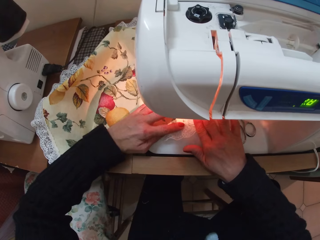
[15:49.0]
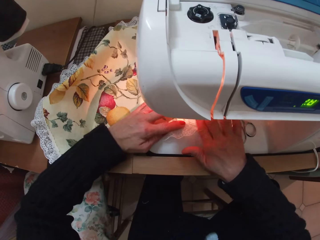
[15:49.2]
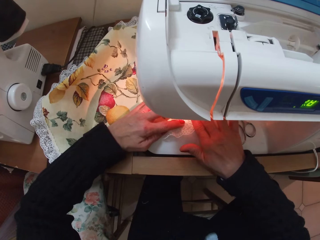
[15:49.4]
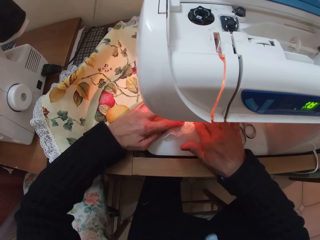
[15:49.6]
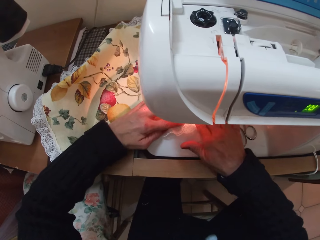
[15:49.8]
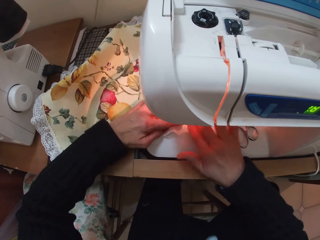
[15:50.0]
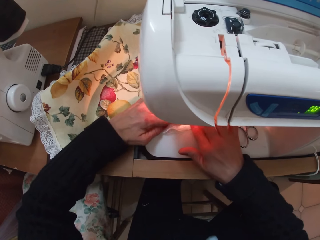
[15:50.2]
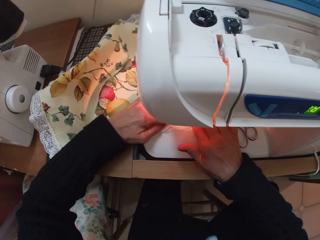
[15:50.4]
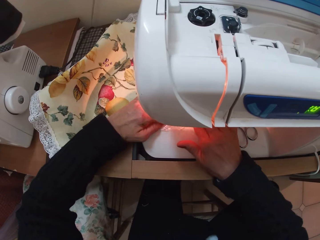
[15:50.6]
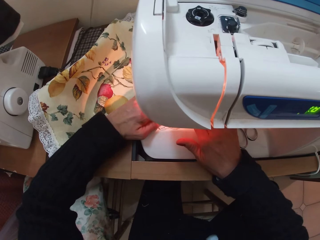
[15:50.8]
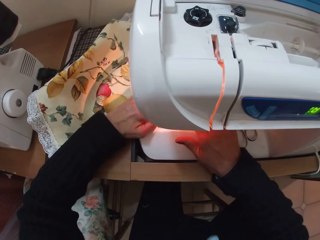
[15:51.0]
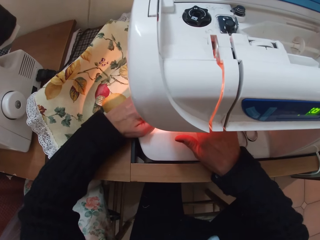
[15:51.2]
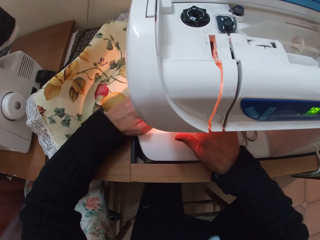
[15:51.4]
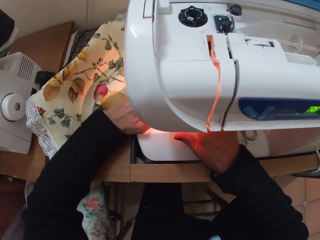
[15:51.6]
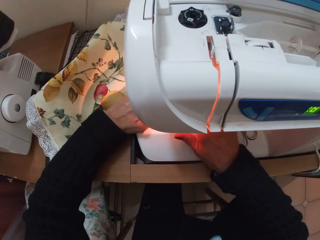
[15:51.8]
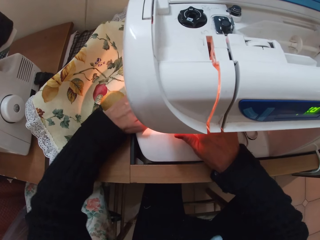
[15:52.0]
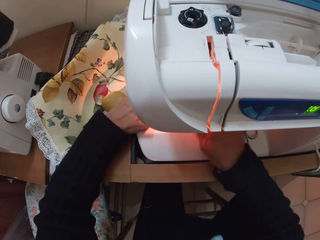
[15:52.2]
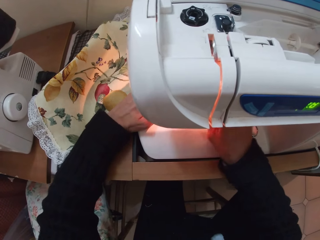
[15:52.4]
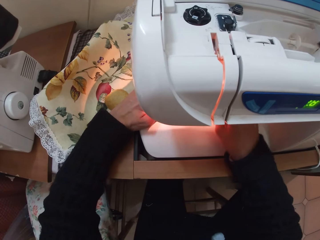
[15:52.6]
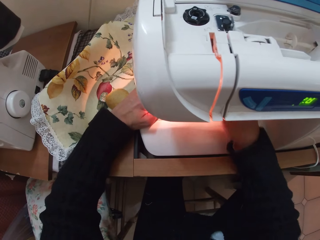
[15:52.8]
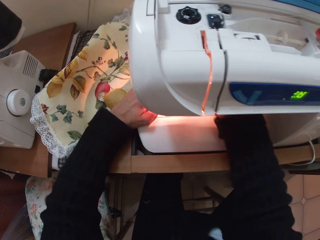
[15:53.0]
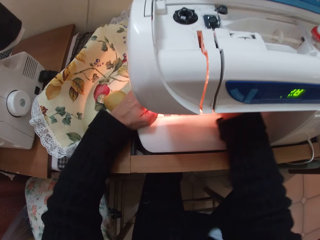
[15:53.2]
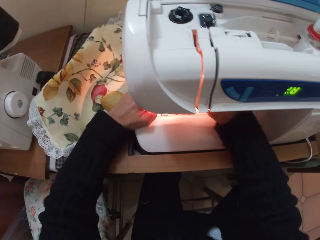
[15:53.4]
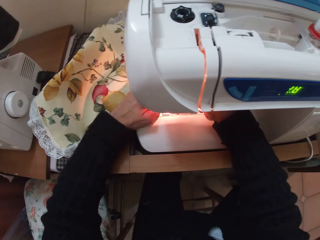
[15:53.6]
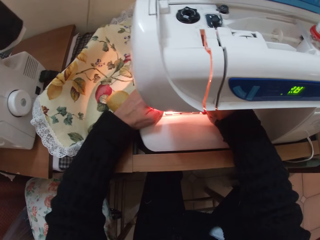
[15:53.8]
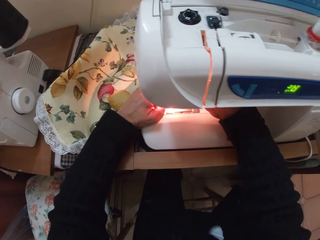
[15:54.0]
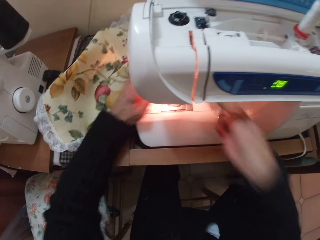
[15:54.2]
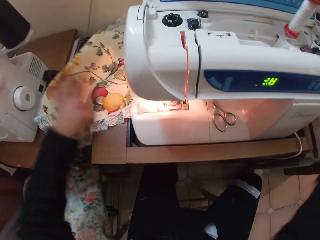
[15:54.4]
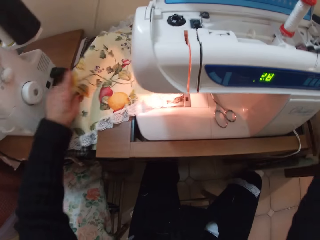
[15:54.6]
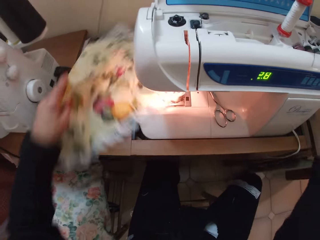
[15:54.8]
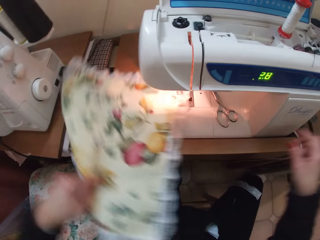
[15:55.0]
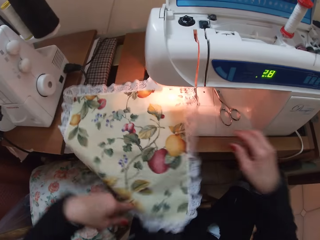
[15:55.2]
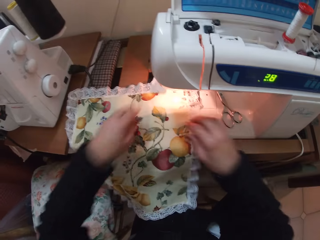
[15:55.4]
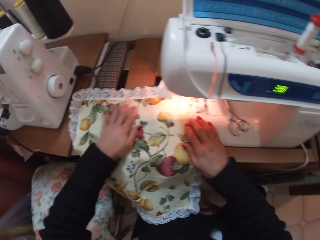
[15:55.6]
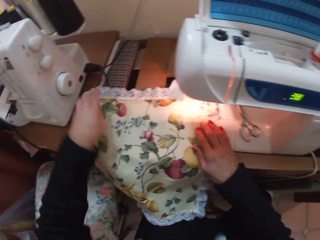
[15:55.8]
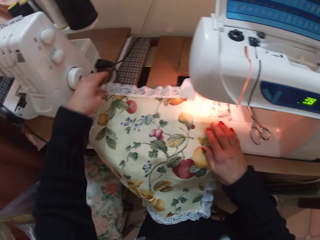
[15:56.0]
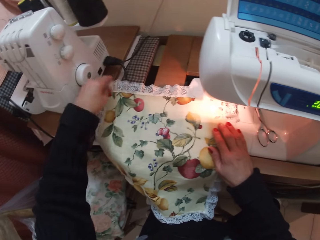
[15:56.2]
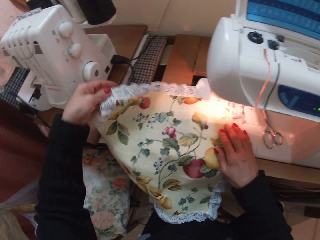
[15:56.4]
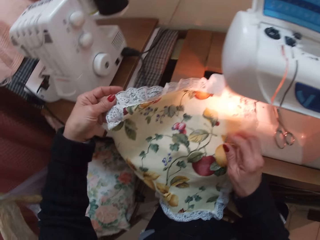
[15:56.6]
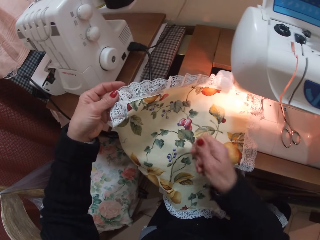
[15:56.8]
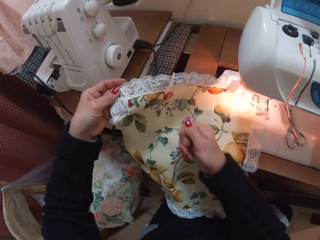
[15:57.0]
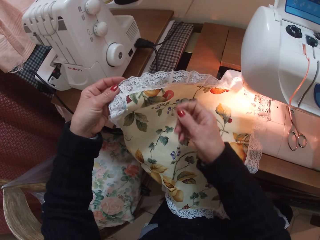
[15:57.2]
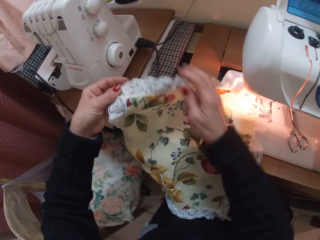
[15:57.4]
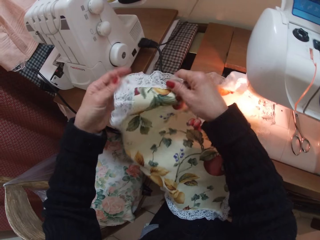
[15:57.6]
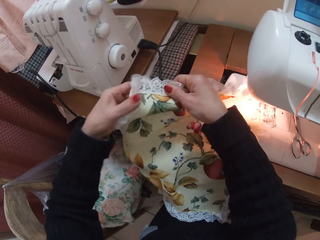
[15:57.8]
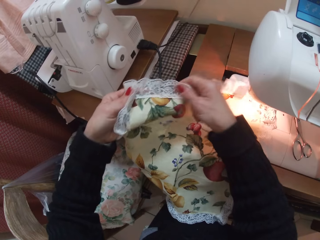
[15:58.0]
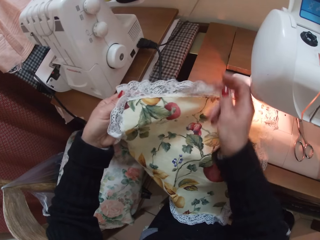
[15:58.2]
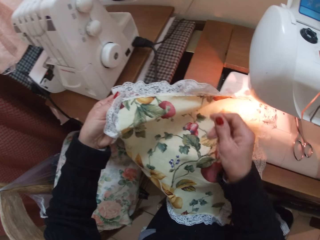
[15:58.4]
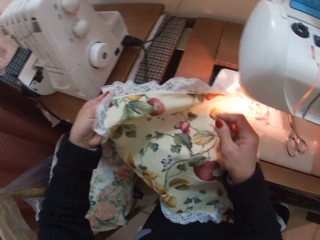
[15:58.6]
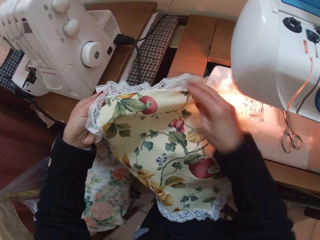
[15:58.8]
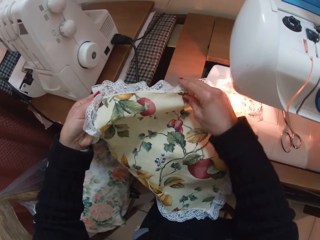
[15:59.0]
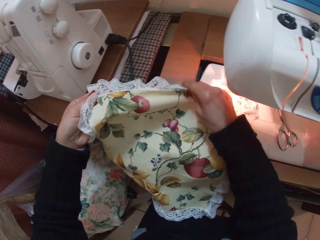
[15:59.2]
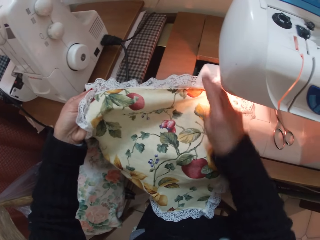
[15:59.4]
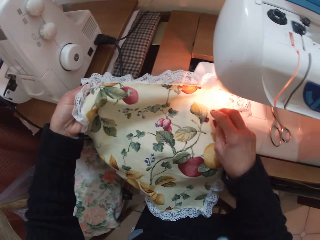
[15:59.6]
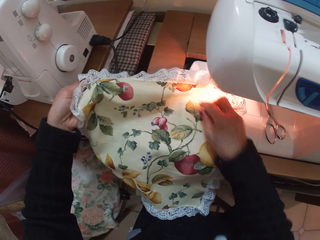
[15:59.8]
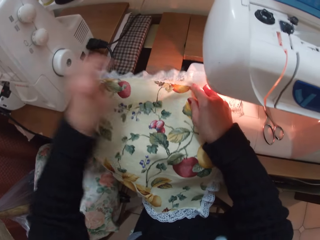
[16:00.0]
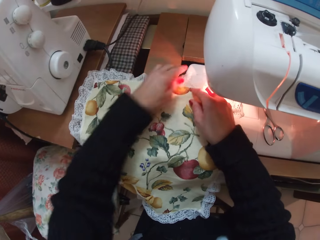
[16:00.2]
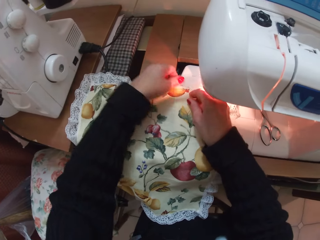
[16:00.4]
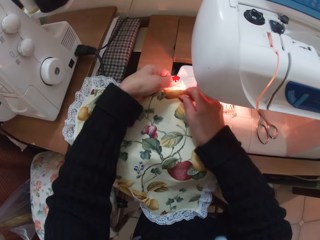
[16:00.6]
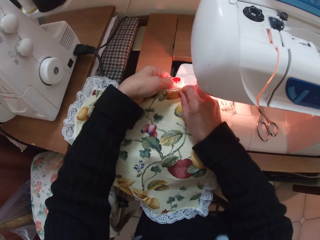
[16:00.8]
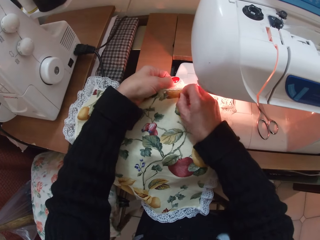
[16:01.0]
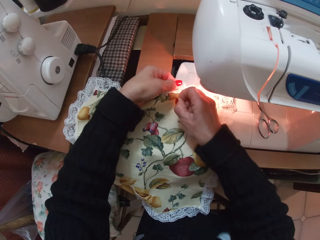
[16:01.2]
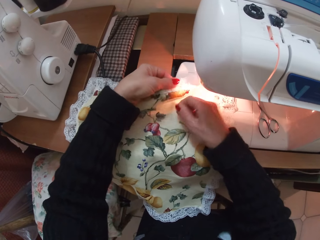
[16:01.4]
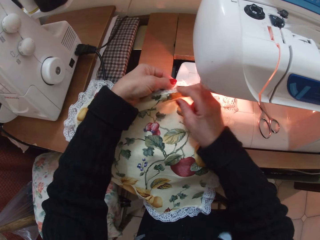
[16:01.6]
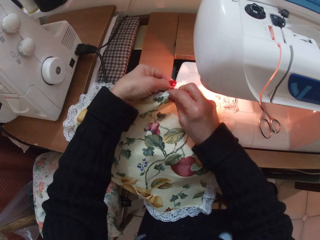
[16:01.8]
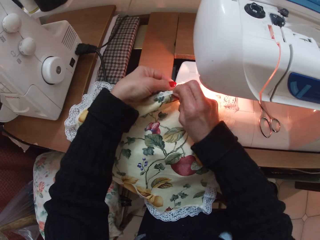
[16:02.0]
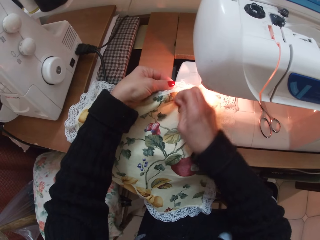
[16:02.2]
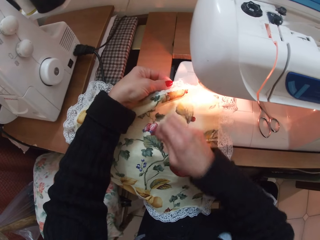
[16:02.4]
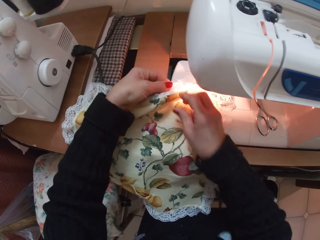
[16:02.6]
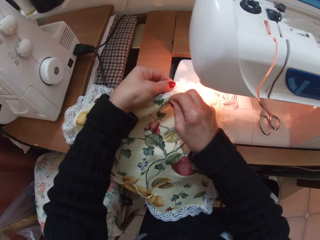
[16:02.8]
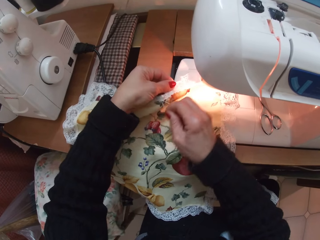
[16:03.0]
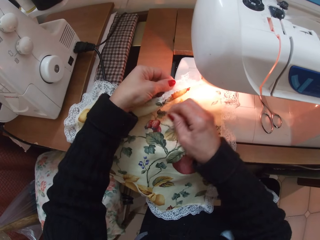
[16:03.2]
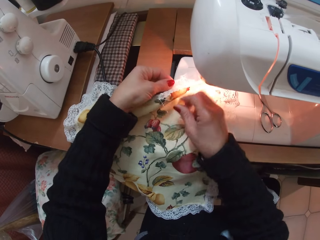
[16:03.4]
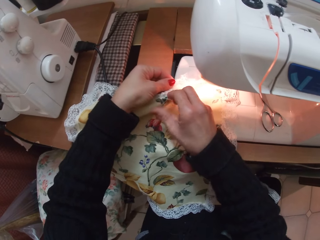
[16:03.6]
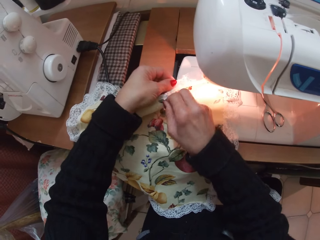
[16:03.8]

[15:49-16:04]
The camera wearer touches something. She turns the fabric. She lifts up an edge of the fabric. She looks at the piece of cloth. She holds the fabric with both hands. She touches another part of the fabric with her right hand. She pulls on a thread on the fabric with her right hand.

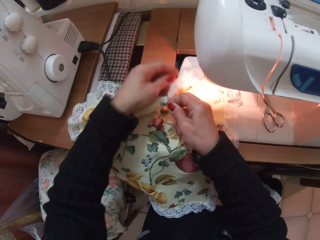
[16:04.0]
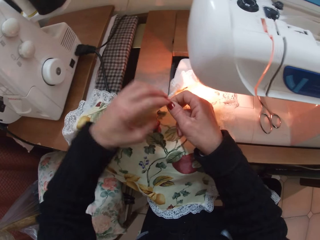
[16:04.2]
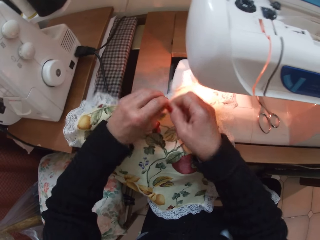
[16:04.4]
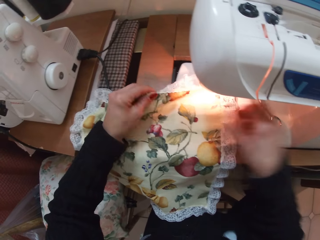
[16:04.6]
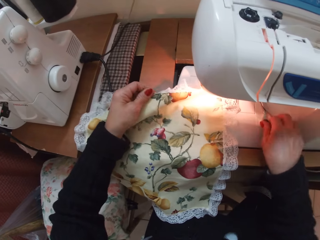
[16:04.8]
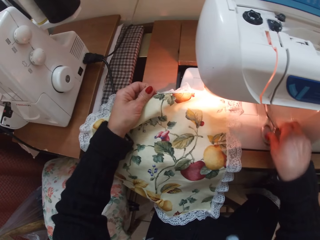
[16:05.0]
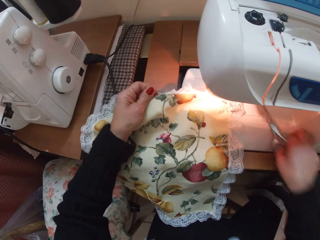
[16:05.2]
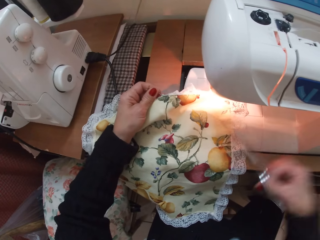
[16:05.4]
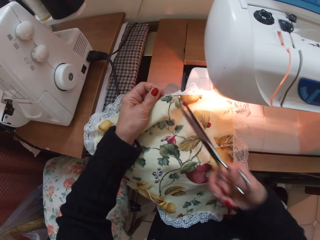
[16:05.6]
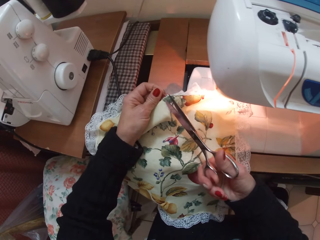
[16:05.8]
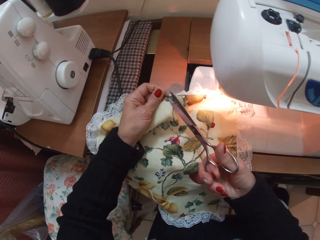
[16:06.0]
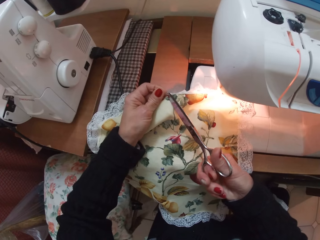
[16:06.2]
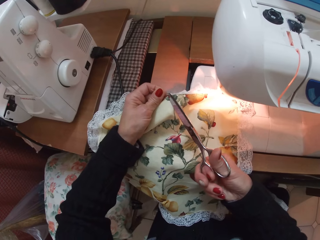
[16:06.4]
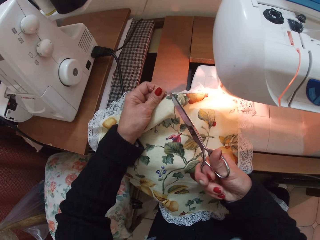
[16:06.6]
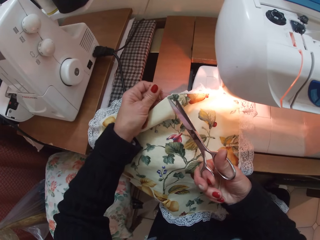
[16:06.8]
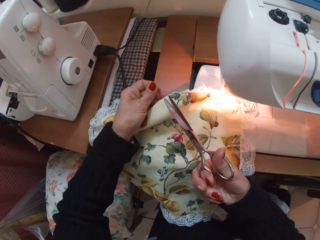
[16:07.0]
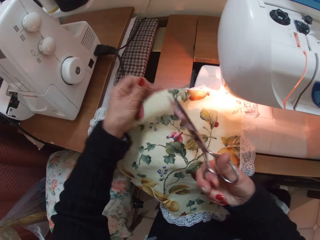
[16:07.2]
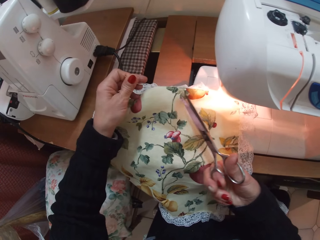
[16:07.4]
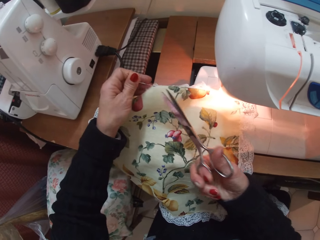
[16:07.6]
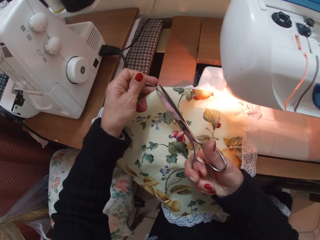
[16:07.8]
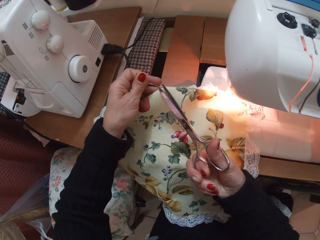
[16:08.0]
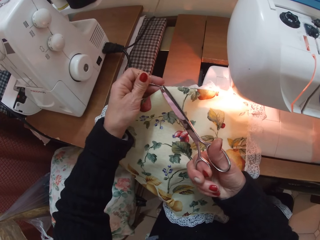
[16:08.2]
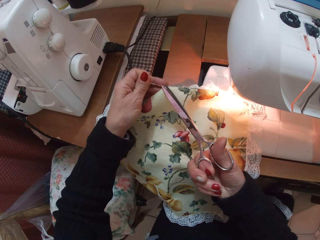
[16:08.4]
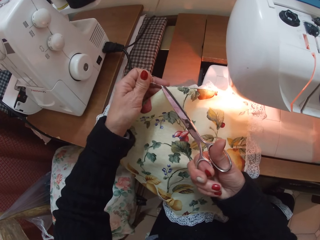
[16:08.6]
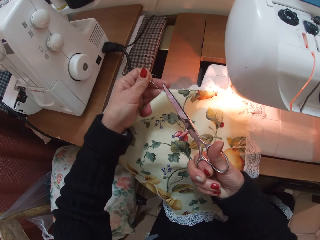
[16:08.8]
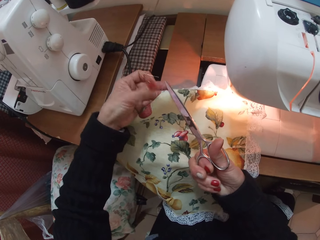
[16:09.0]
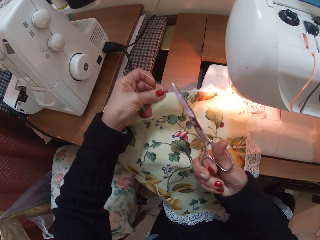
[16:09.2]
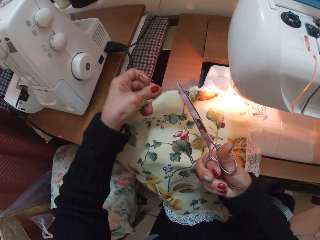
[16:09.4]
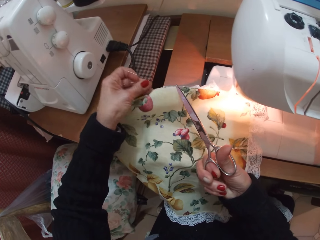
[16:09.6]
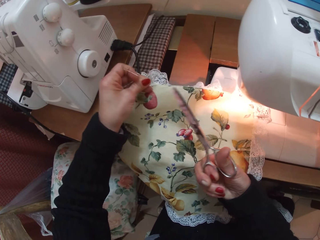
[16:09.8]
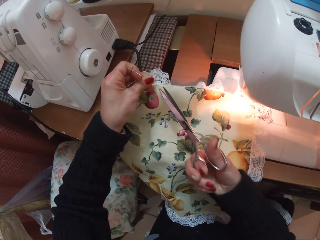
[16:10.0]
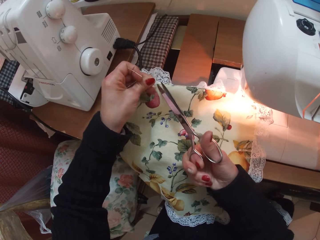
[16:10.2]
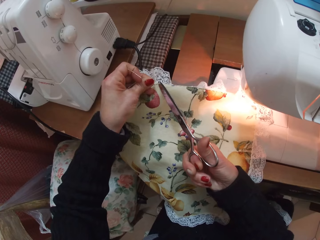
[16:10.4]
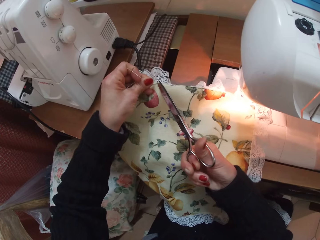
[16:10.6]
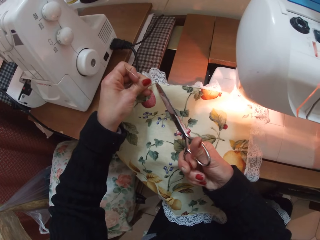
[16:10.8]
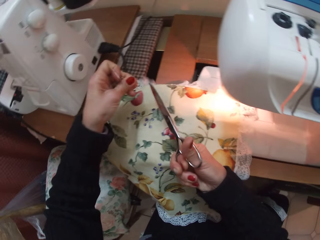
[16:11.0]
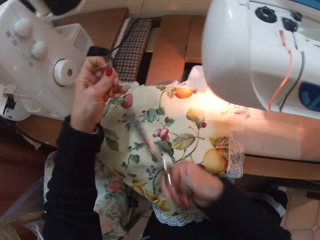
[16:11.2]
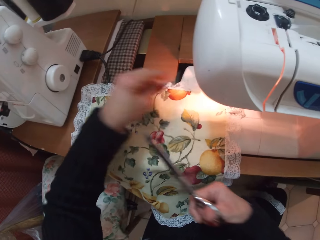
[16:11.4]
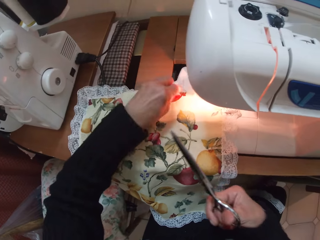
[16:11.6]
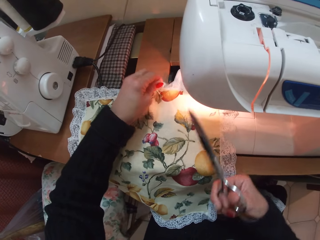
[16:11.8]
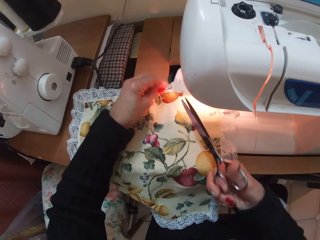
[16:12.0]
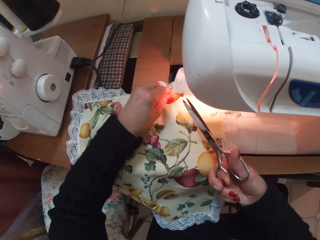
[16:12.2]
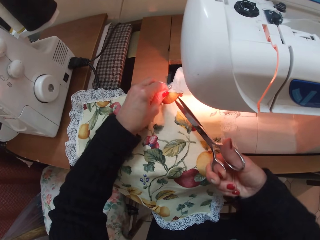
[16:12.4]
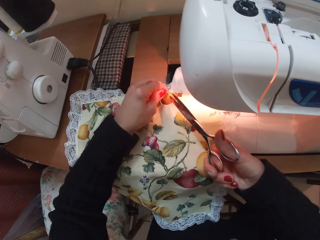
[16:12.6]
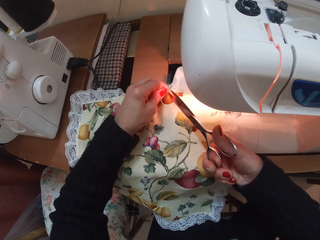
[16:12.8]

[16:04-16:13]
The camera wearer picks up the scissors from the sewing machine. They cut the thread from the cloth with the scissors.
